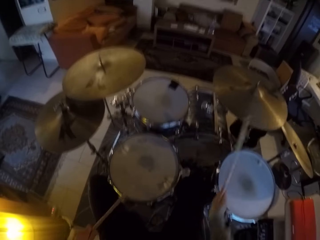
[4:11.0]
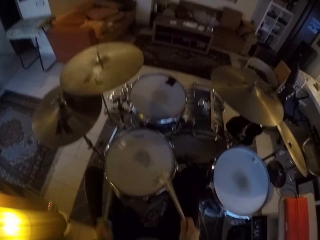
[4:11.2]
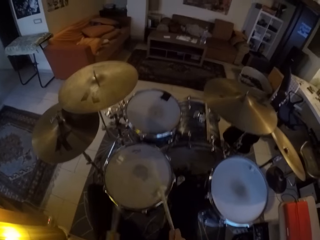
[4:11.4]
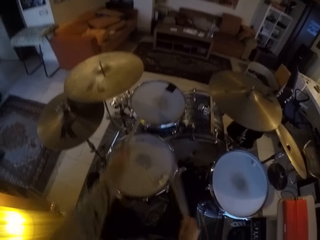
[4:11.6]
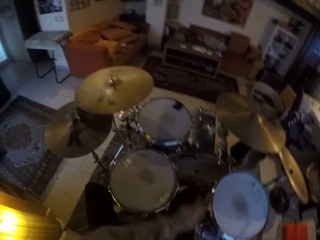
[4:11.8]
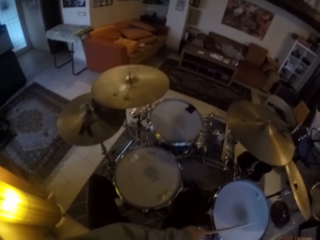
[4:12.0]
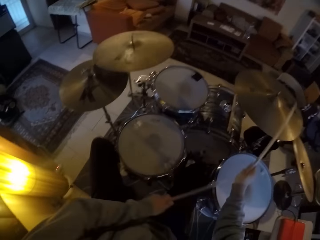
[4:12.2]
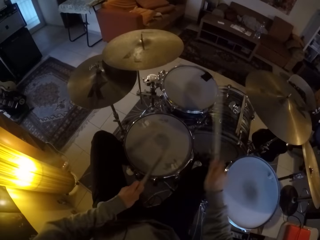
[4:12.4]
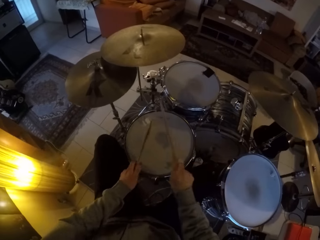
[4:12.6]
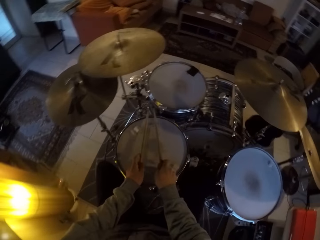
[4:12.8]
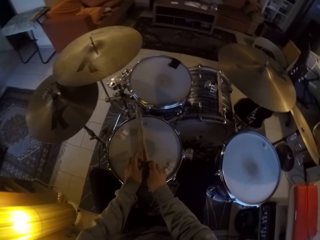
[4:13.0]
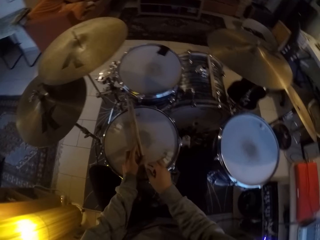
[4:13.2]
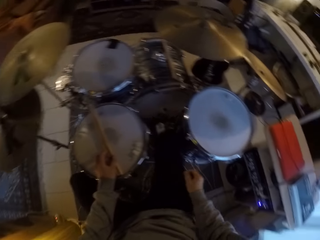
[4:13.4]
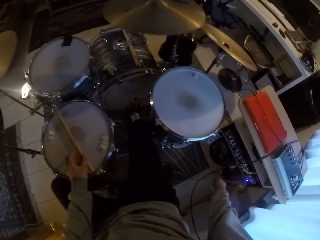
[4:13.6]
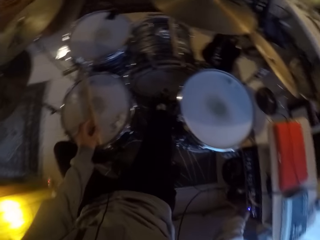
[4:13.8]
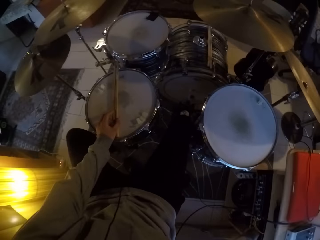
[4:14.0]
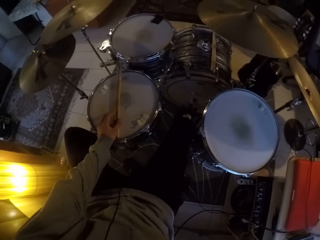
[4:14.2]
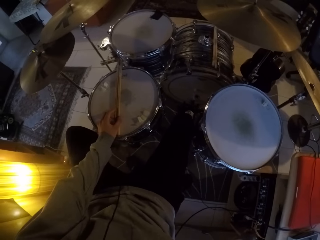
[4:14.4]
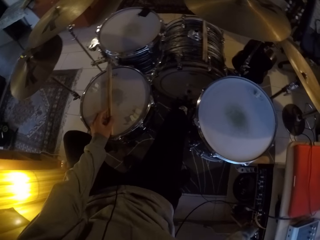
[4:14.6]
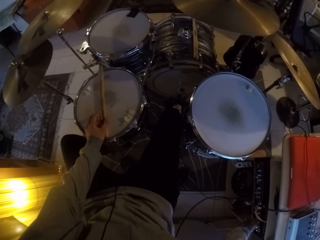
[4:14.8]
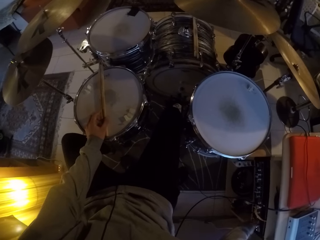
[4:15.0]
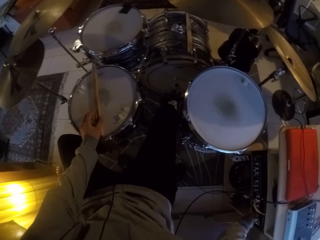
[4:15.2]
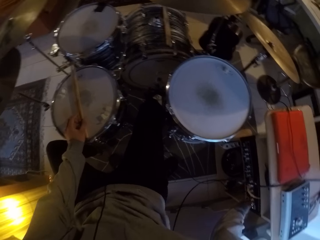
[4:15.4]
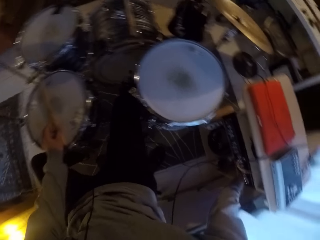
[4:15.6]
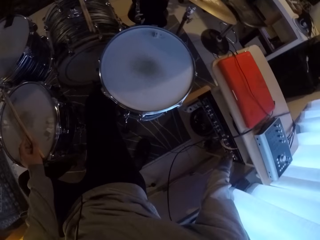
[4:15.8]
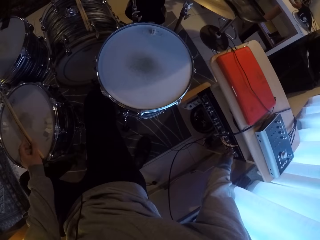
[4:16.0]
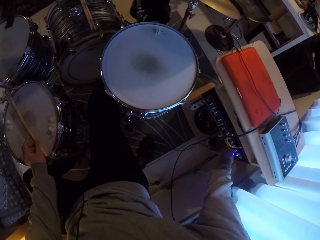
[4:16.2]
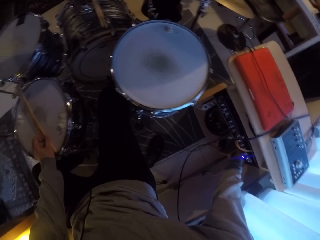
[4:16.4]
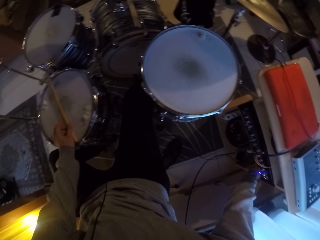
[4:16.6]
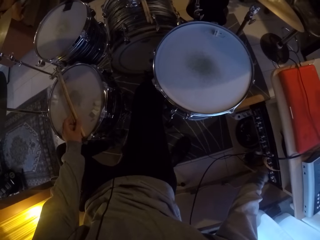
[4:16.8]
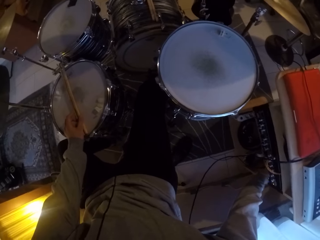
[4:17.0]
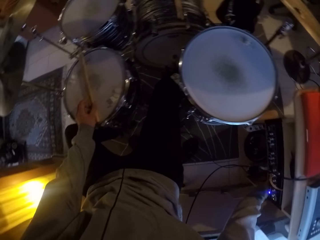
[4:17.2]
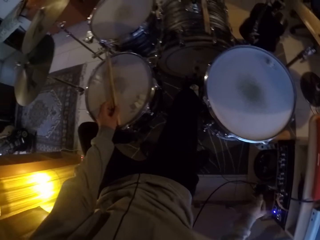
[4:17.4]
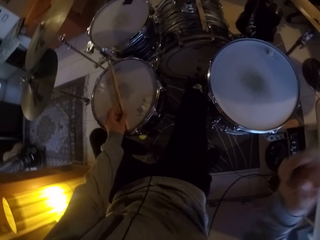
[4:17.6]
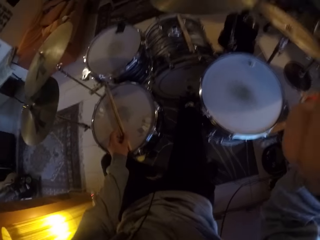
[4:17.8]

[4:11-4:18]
The camera wearer drops the drumsticks in both hands on the drum set. He holds the drumsticks on the drum set with his left hand. He stops playing the drum set. He operates the sound system with his right hand. He changes the tune.
